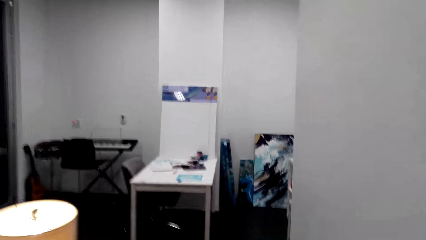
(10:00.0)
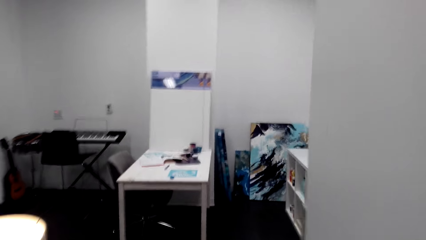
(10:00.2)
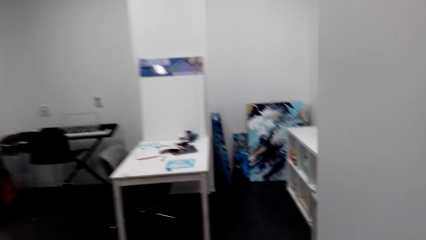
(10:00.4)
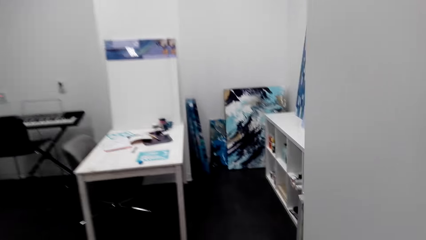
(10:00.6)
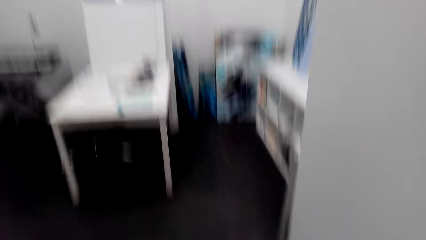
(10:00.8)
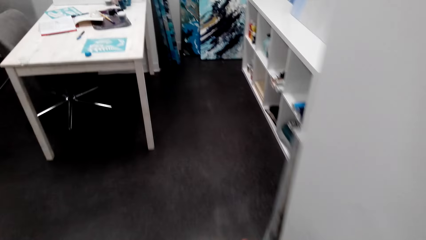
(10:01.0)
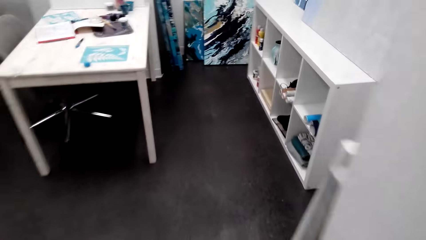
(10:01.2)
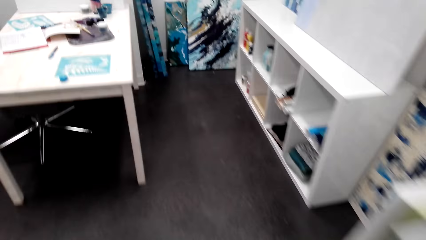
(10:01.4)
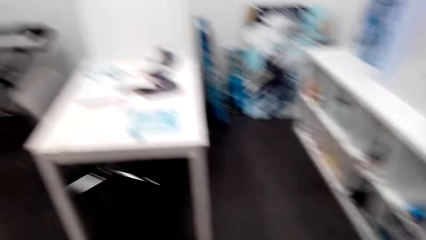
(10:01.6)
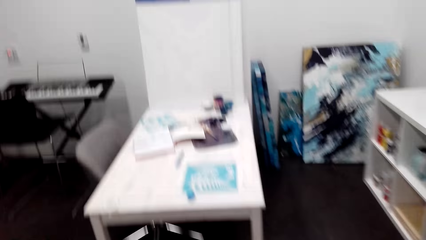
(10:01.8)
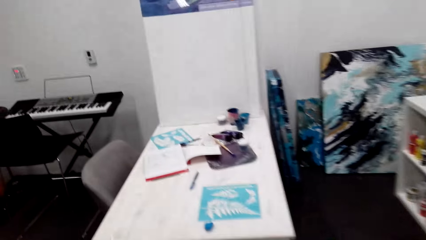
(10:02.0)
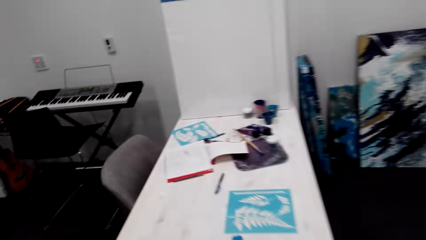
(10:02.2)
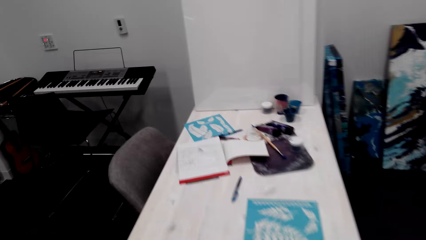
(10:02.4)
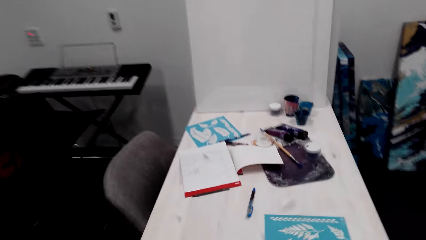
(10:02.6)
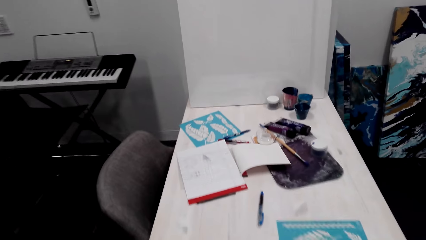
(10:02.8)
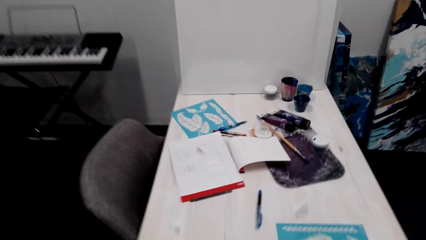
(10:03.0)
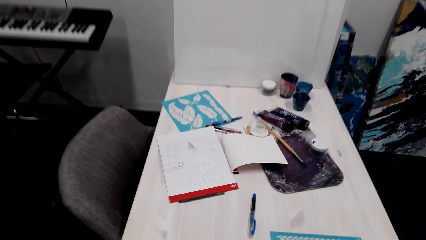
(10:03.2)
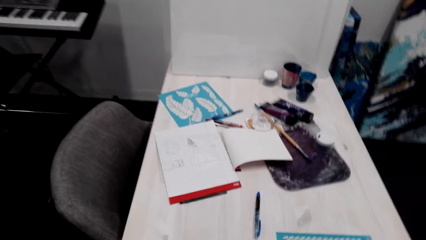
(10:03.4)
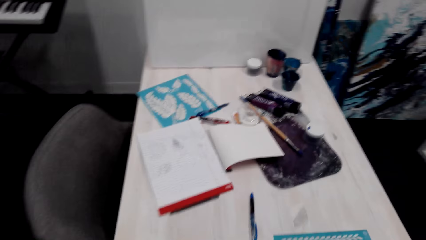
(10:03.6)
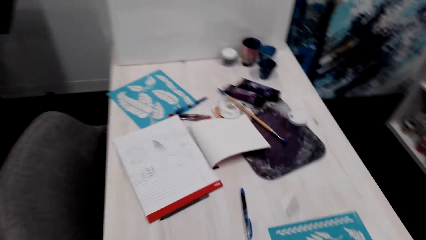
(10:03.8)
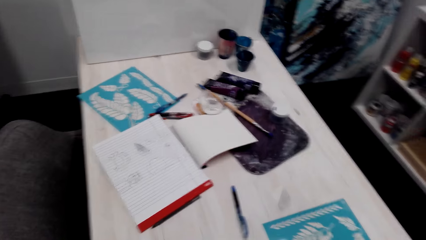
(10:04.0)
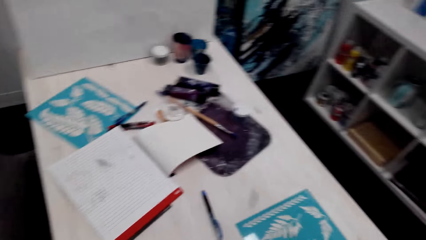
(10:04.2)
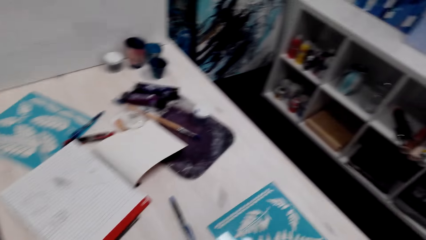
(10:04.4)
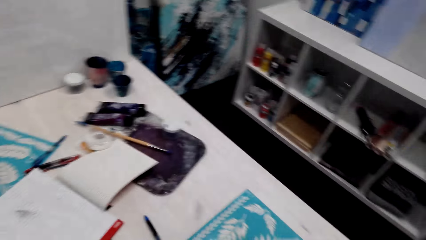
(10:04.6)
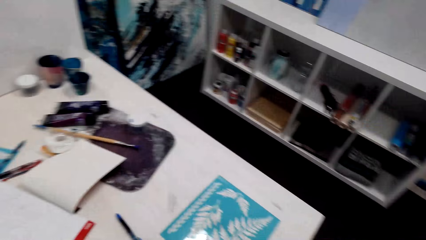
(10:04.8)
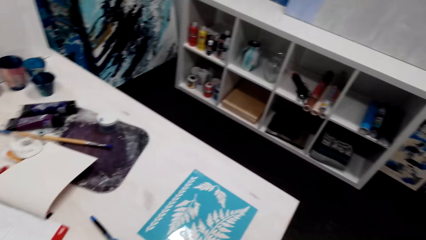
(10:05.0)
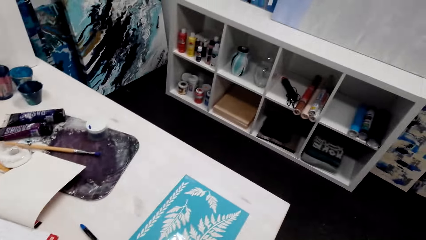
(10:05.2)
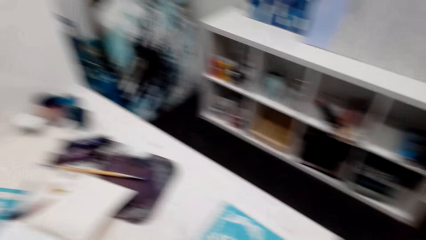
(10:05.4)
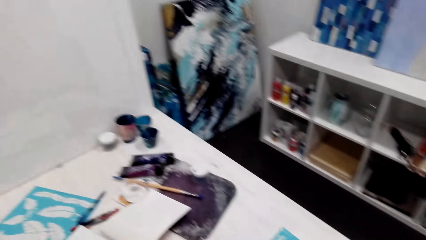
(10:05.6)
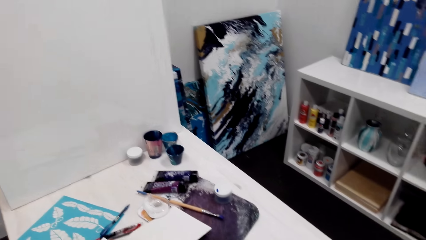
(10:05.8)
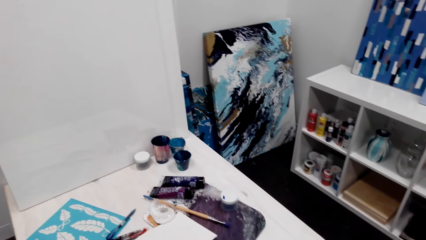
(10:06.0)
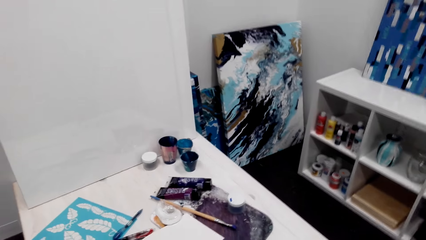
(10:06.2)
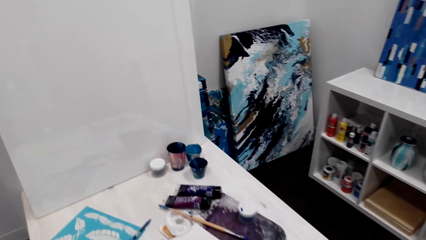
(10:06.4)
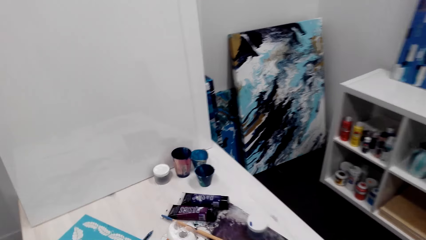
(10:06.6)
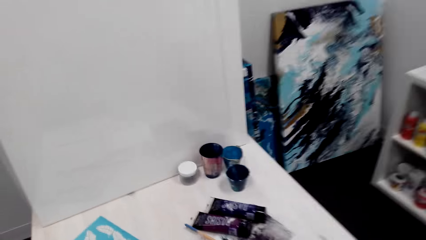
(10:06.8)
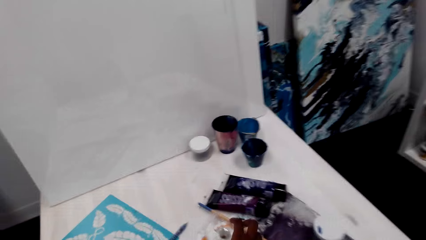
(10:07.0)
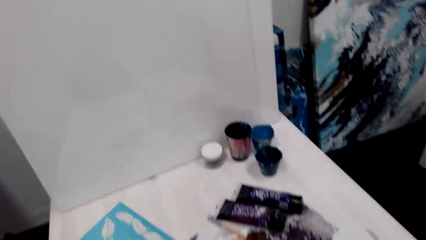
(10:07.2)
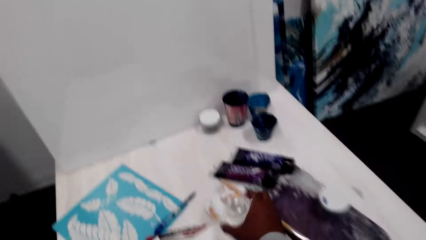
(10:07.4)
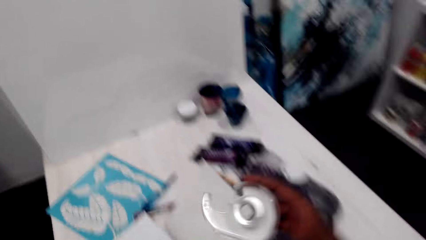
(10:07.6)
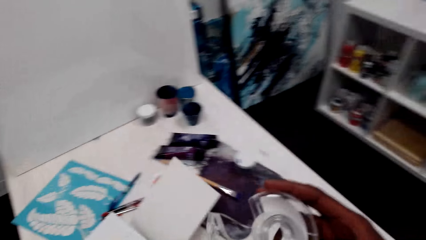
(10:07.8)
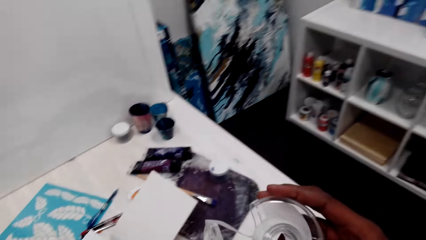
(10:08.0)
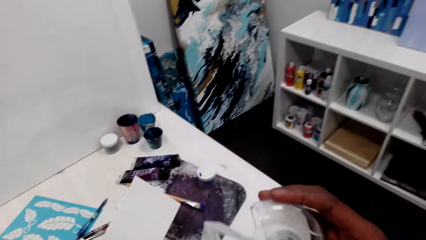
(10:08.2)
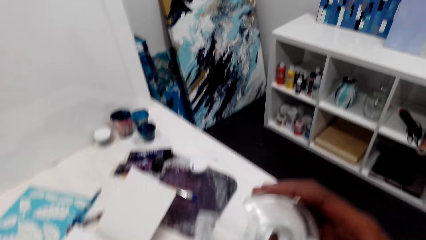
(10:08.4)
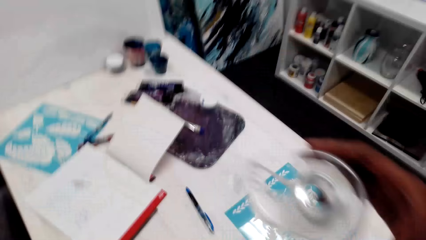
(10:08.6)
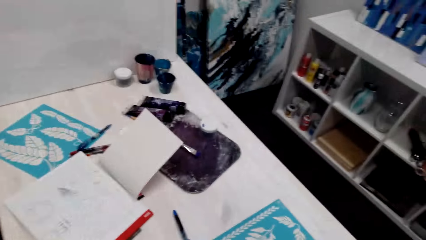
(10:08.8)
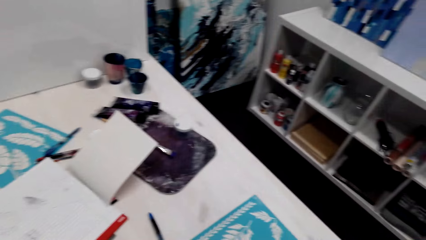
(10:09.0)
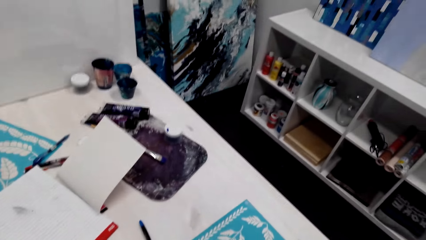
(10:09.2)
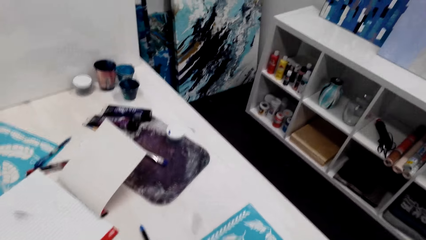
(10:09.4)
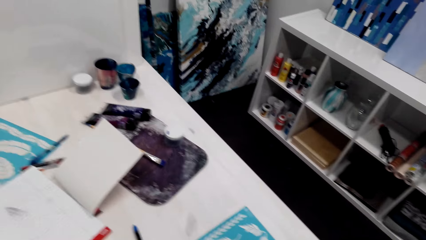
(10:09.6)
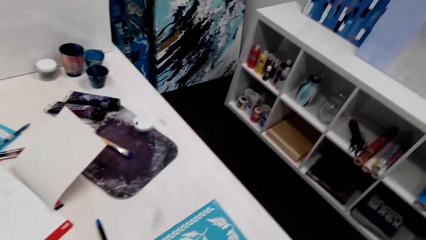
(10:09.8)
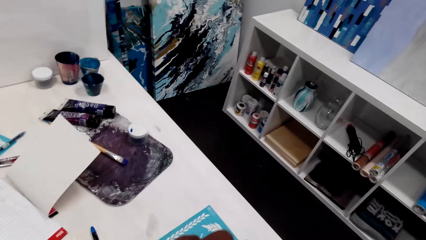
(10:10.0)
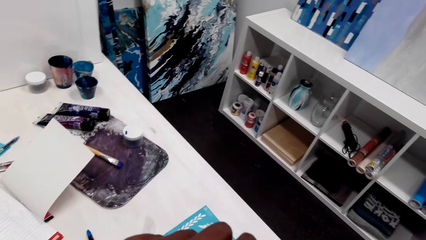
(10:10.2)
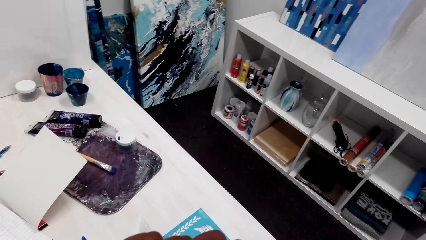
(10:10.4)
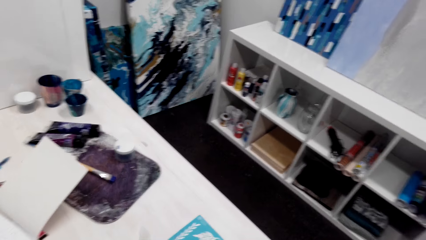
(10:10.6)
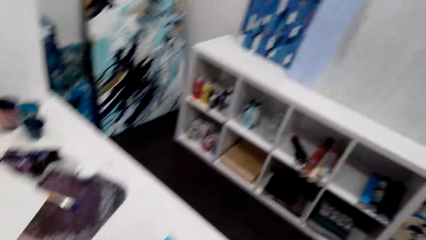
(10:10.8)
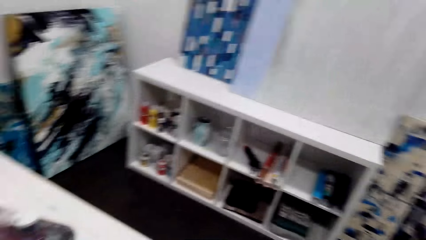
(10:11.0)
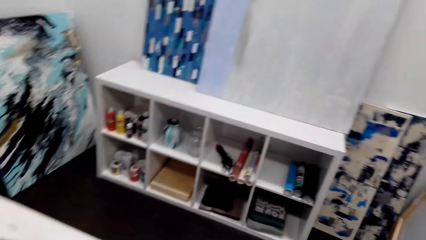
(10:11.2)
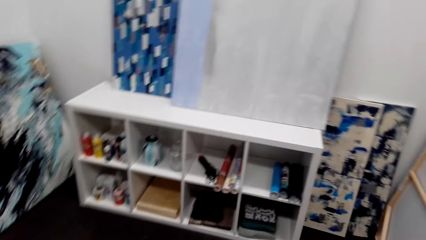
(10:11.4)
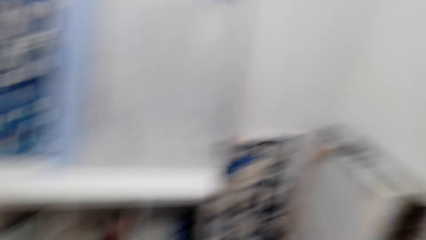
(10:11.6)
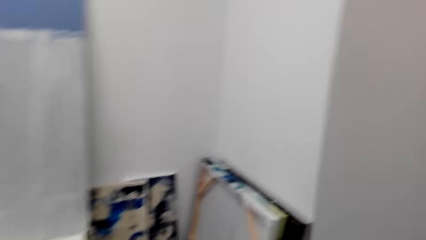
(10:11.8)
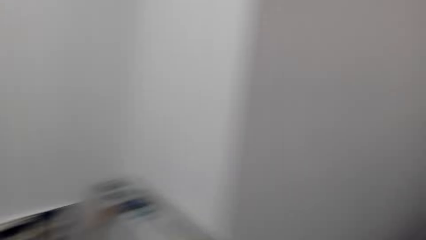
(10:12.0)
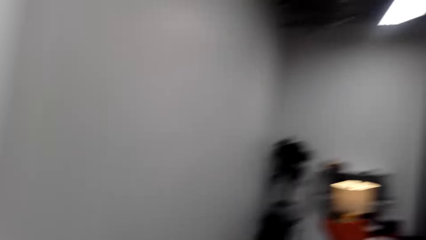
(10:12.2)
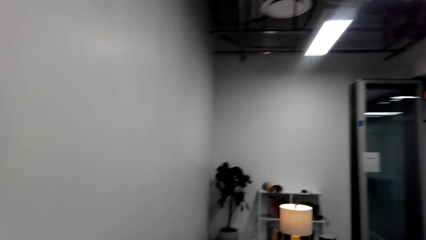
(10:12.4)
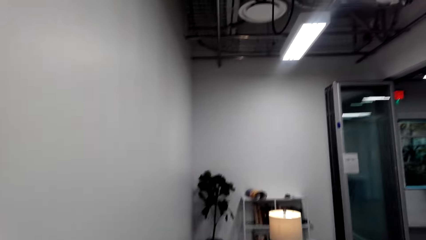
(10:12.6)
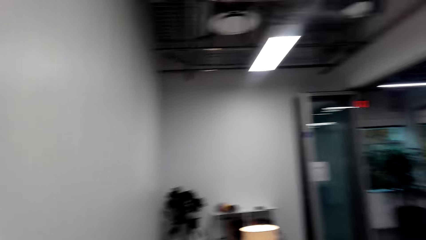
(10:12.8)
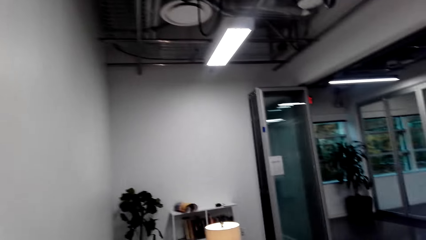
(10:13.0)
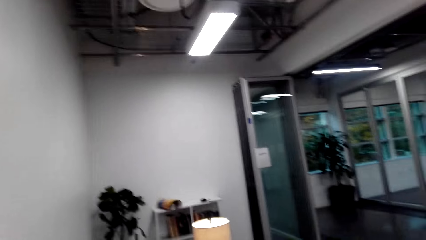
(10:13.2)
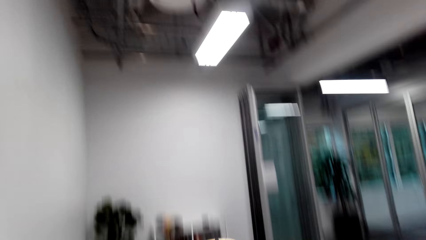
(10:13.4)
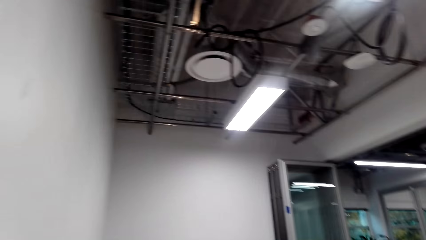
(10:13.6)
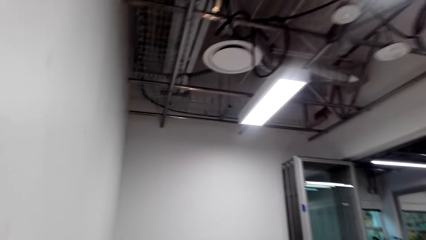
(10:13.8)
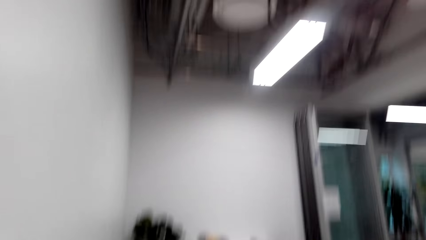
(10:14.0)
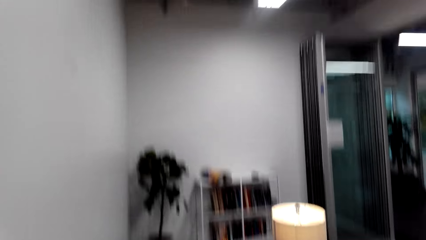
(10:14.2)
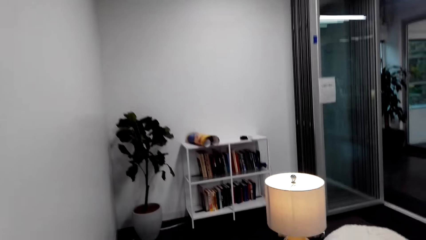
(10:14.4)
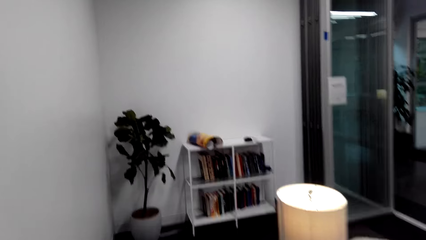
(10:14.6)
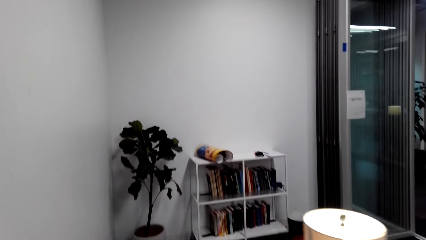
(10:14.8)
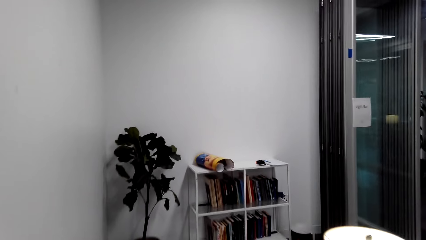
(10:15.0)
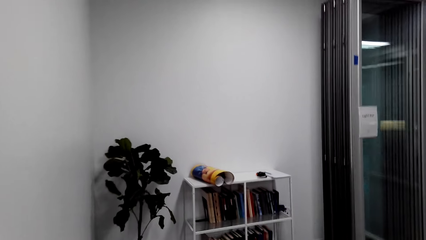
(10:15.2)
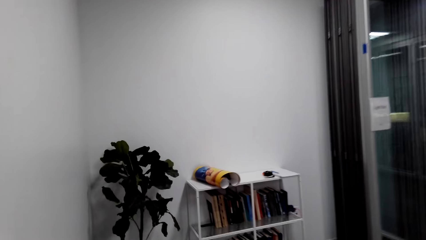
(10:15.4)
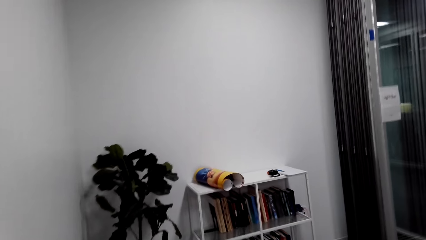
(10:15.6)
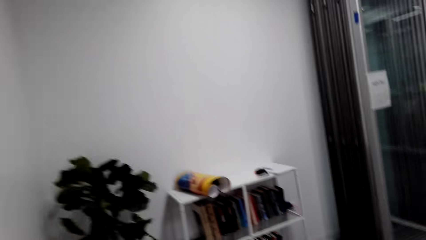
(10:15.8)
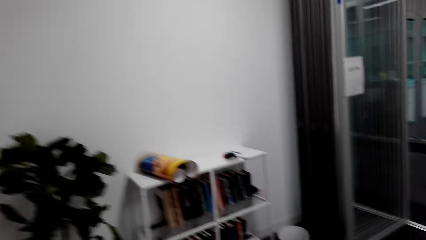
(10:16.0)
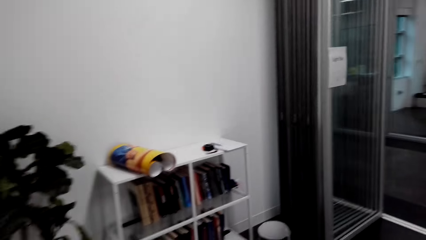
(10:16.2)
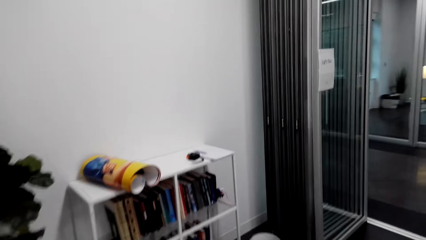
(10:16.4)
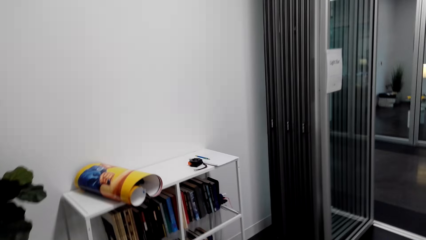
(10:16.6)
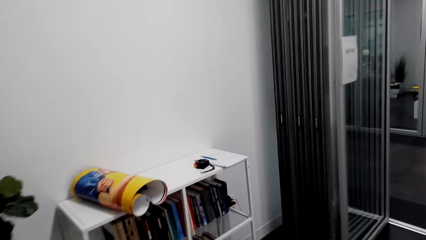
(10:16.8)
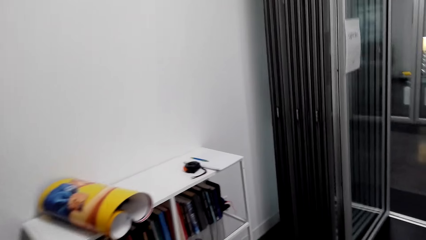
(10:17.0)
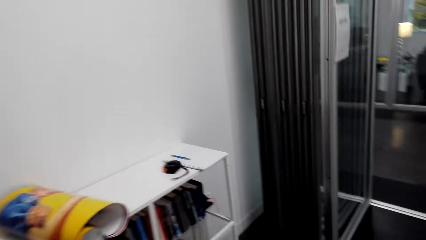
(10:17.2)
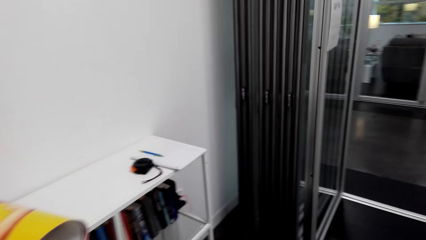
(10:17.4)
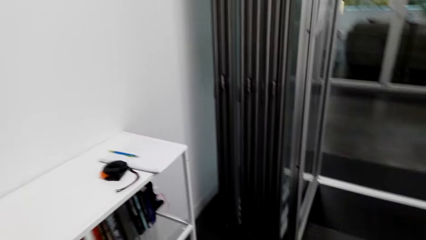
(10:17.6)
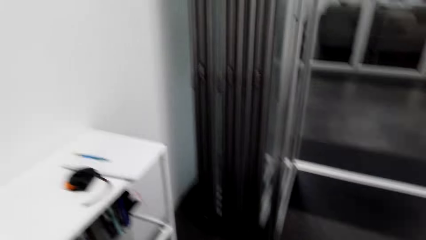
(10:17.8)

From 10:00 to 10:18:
The camera wearer walks towards a table. They look around the table. They pick up sellotape from the table. They check the sellotape. They place something on the table. They walk around the house. They walk towards a bookshelf.
